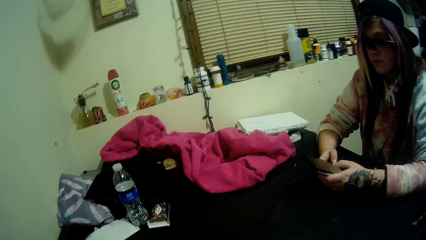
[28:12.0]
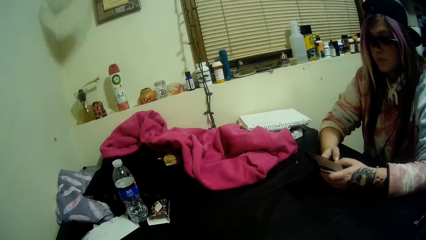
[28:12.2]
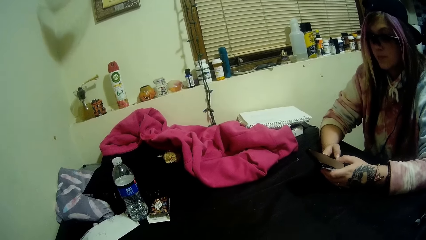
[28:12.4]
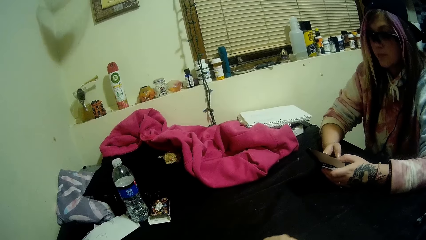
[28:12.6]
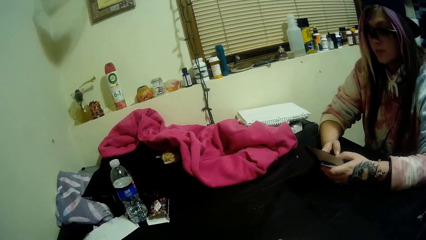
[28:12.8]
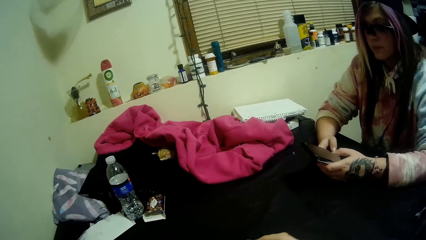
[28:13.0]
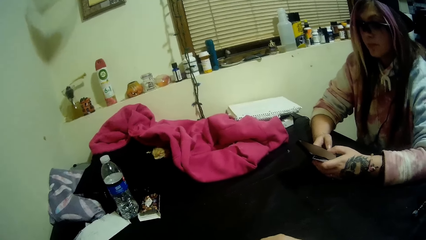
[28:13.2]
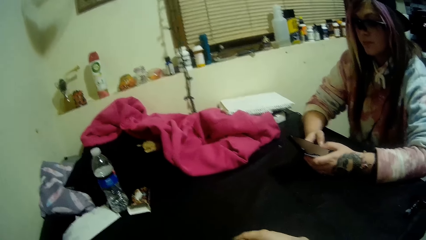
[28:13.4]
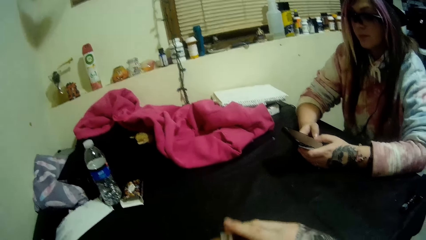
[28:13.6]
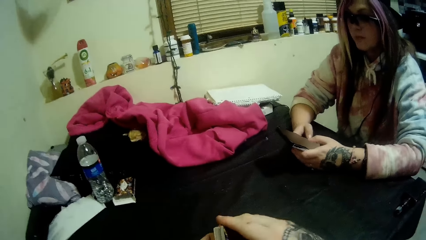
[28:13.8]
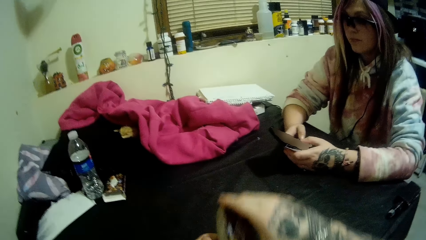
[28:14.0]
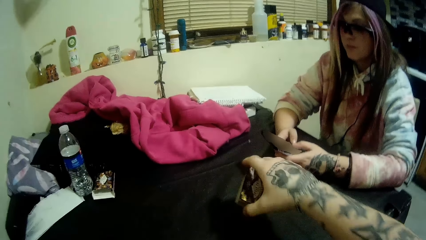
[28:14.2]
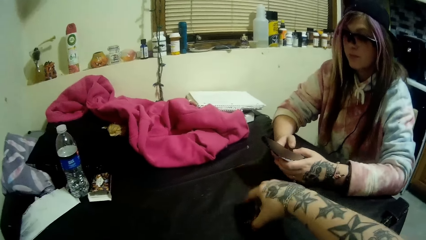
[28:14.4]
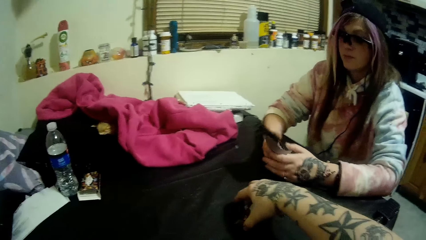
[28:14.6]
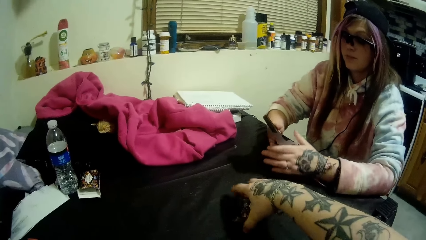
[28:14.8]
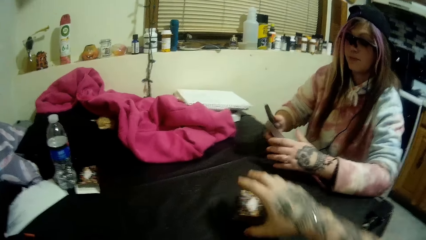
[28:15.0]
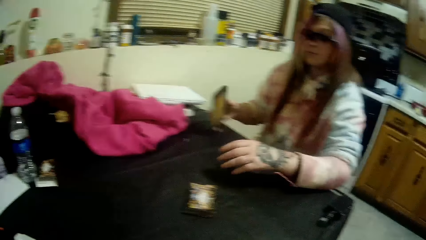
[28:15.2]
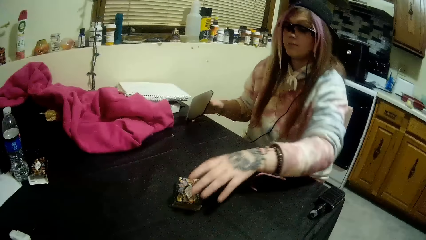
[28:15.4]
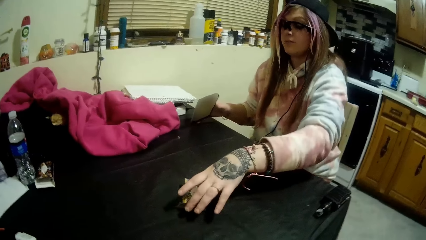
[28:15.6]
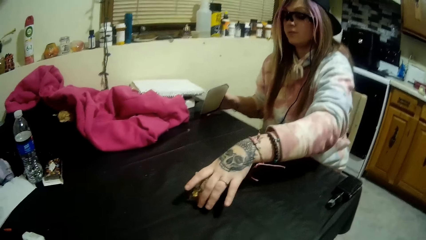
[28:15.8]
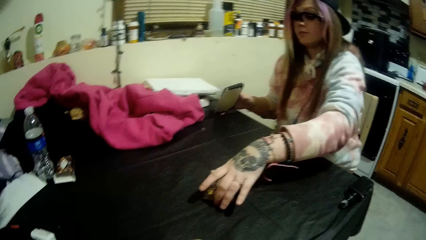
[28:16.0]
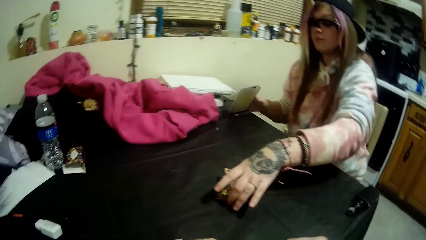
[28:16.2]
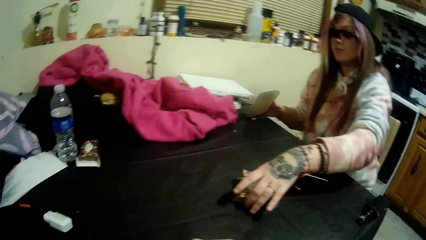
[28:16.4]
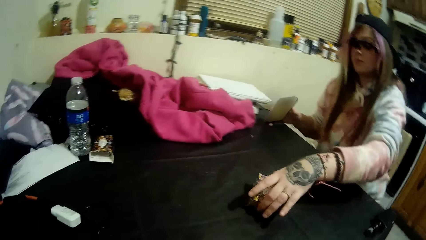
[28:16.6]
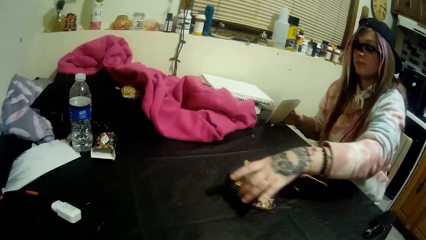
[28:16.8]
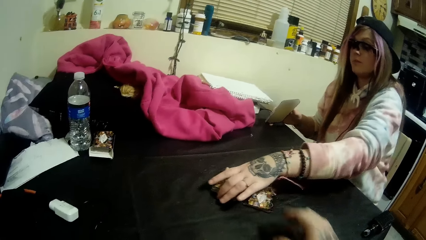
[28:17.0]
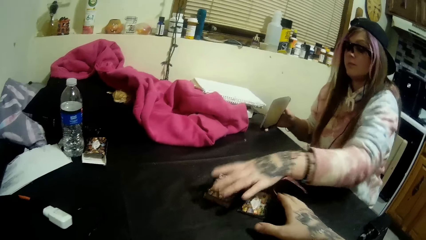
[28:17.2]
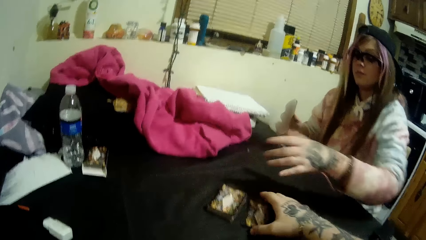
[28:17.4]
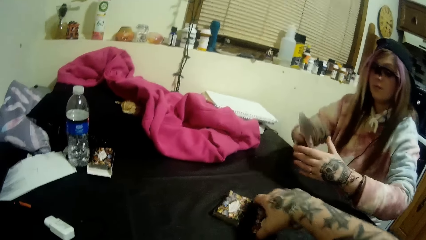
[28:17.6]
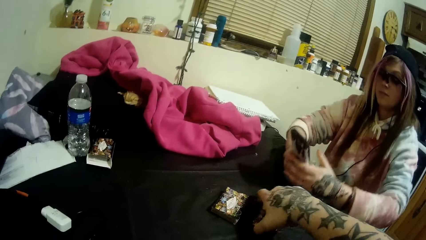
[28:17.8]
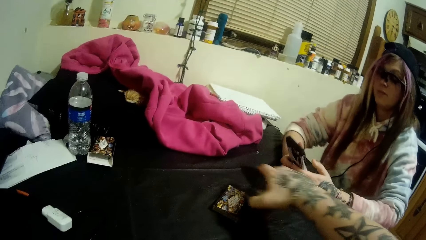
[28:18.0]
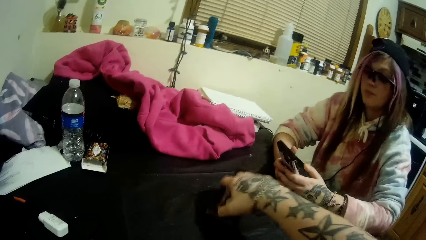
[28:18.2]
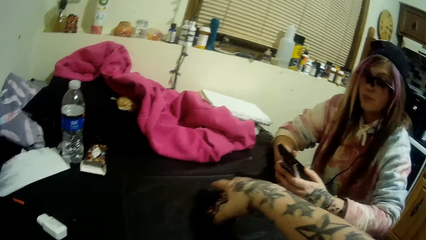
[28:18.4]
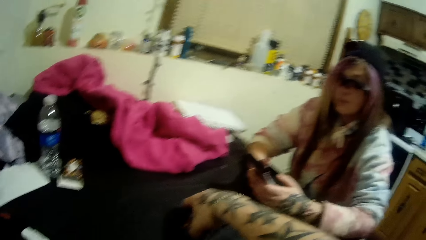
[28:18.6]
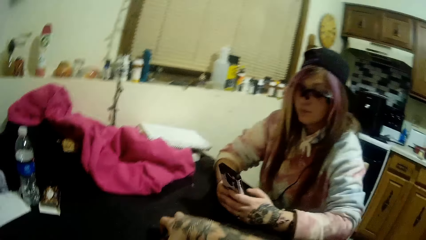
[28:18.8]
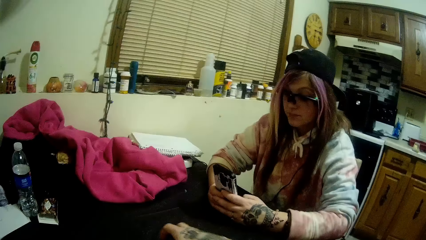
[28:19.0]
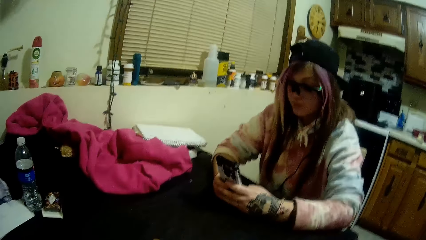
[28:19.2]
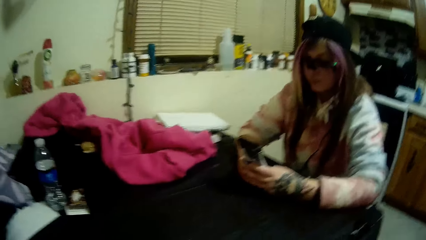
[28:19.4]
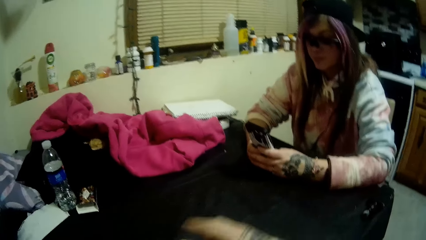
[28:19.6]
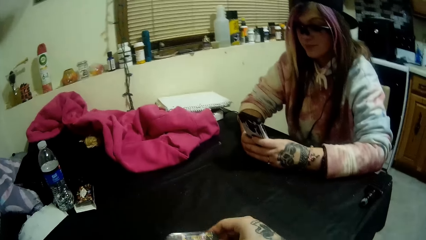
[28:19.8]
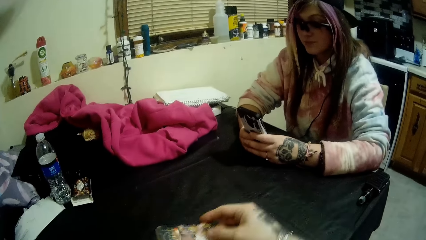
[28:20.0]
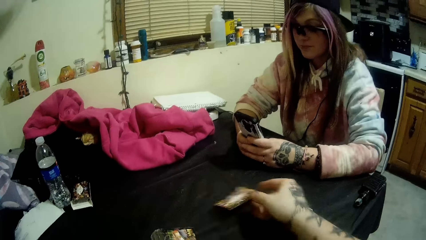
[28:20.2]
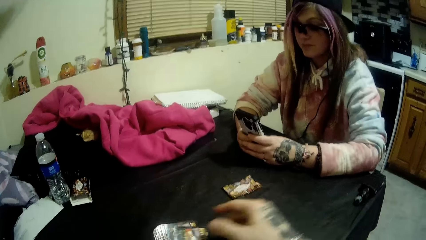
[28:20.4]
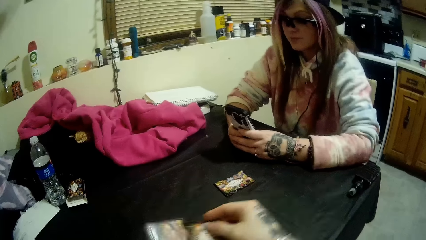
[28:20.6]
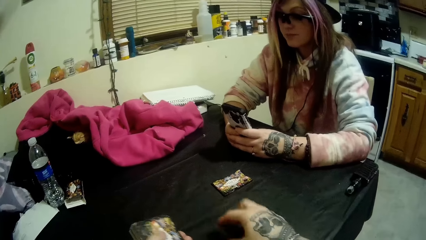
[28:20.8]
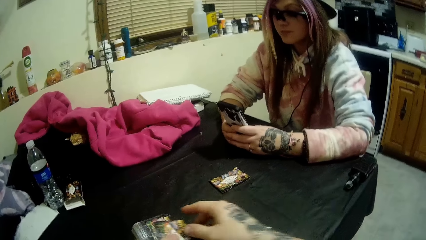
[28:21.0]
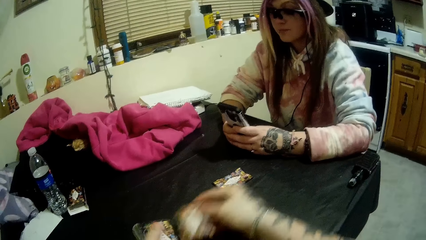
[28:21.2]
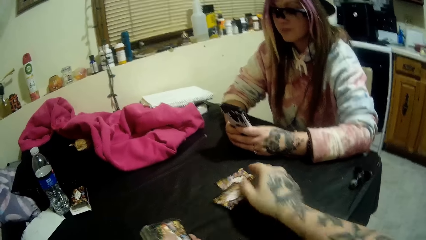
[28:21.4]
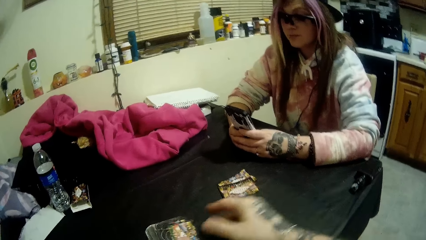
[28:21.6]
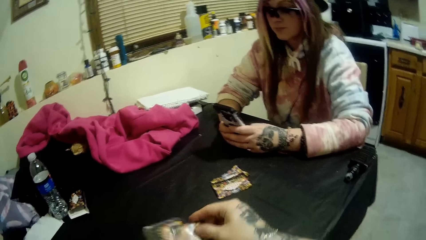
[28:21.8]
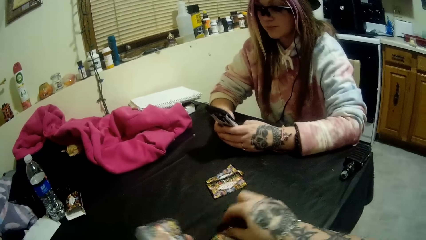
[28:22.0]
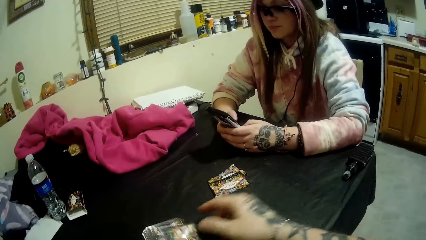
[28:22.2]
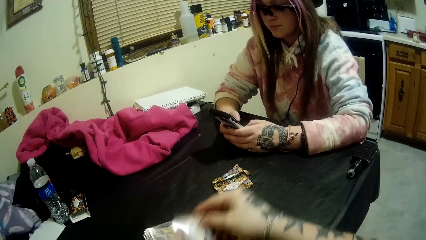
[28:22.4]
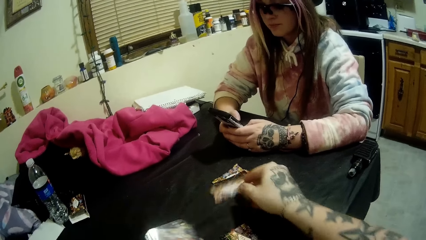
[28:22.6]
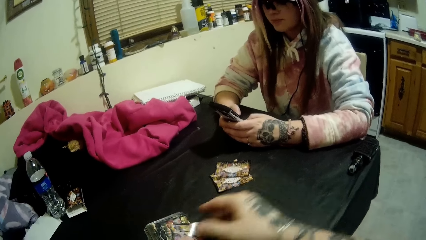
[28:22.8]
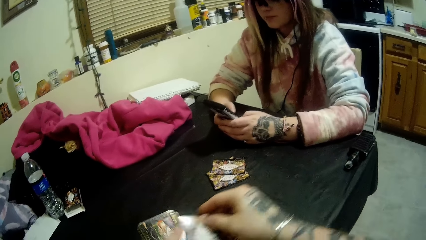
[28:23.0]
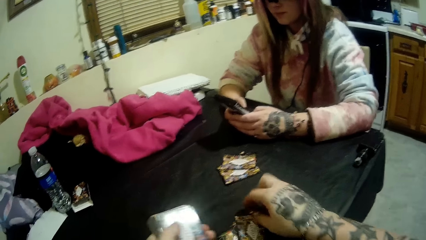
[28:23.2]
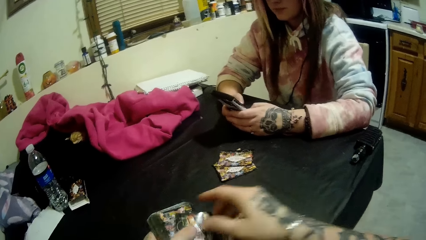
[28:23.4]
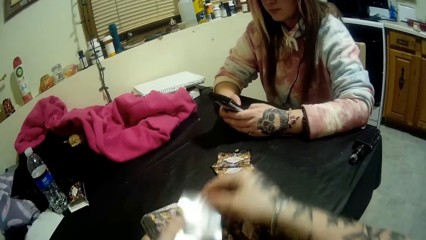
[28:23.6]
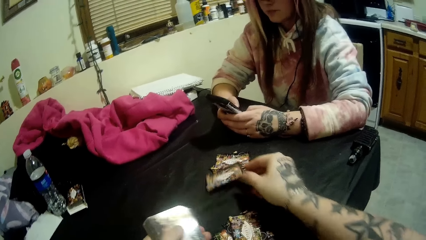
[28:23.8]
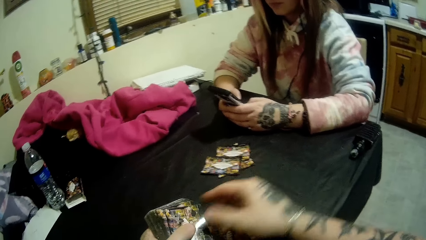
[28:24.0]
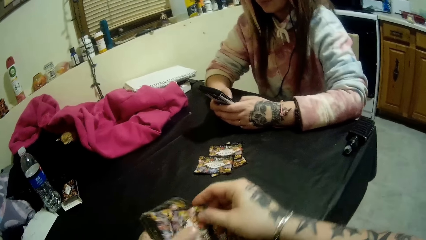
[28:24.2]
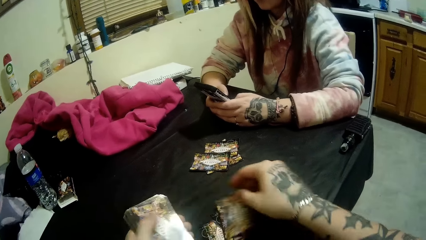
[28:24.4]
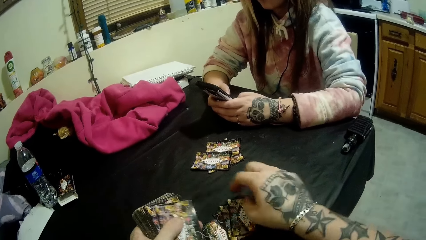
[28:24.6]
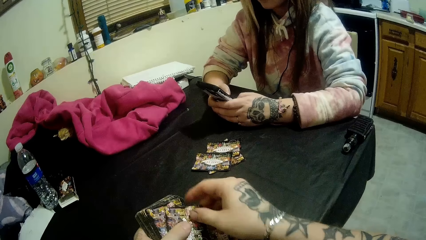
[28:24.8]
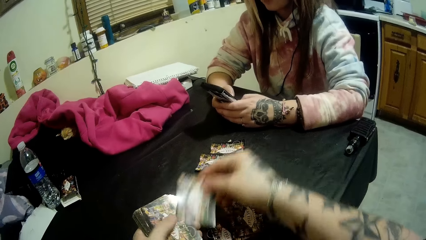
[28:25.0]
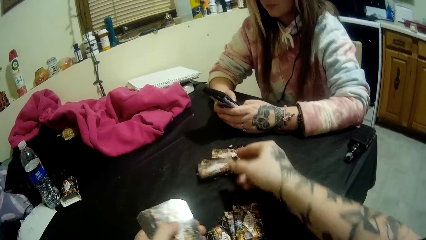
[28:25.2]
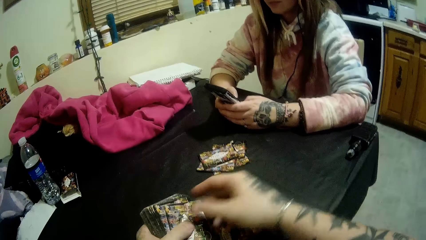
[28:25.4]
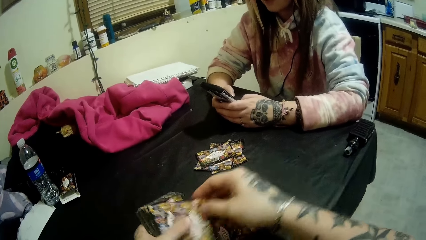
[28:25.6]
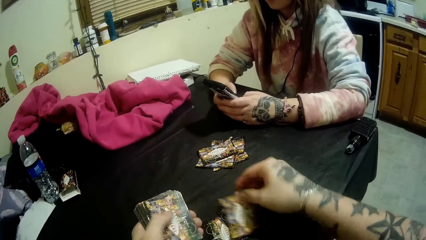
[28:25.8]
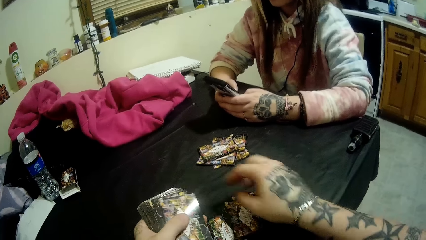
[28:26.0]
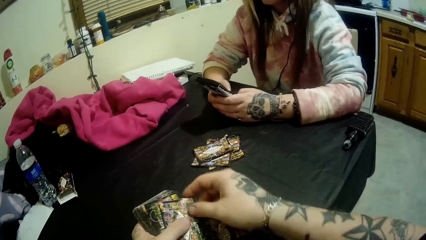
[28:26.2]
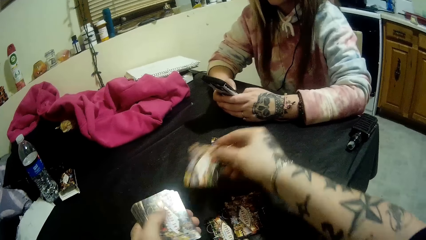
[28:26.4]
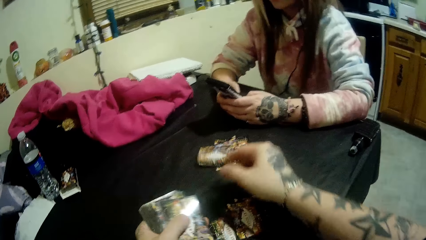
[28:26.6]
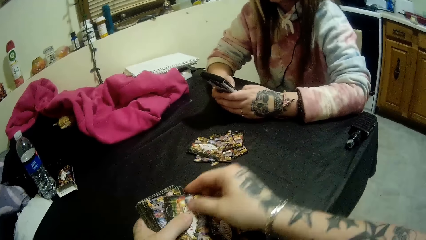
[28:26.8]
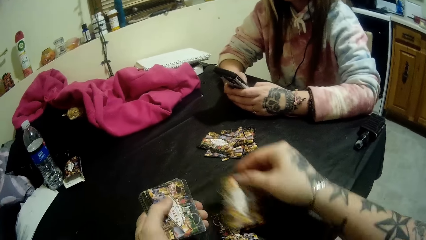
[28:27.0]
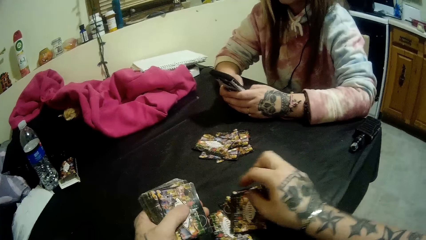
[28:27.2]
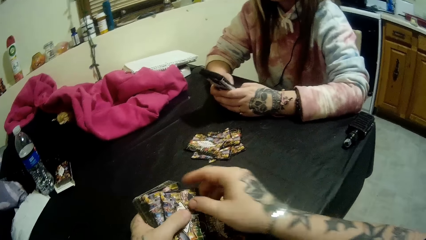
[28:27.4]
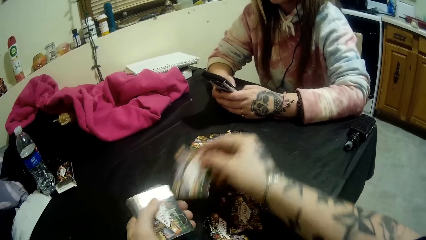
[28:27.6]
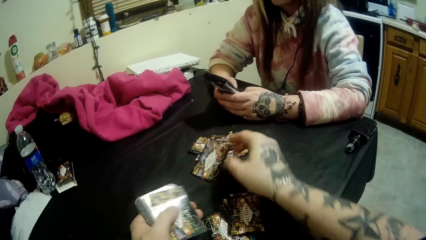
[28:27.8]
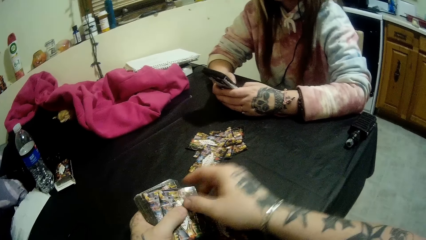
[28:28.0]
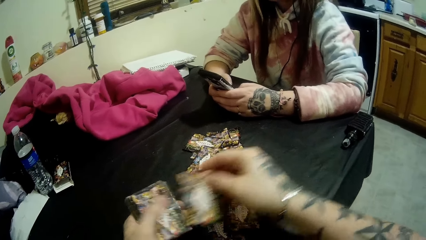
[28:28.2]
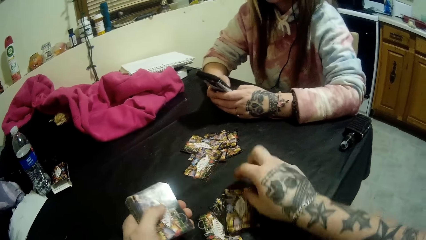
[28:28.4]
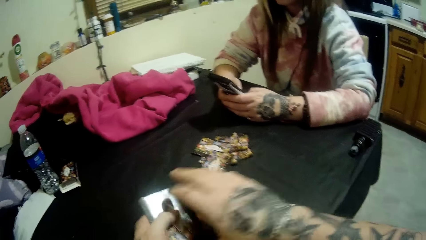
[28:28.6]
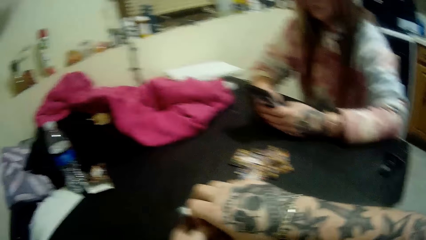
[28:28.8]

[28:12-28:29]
The camera wearer drops the shuffled playing cards on the table with his right hand. A lady puts a phone on the table. The lady splits the shuffled playing cards with her left hand. The camera wearer picks up one of the split cards with his right hand. He puts the split cards on the other cards with his right hand. He picks up the cards with his right hand. He shares the playing cards. The lady uses her phone. The camera wearer distributes the cards.
